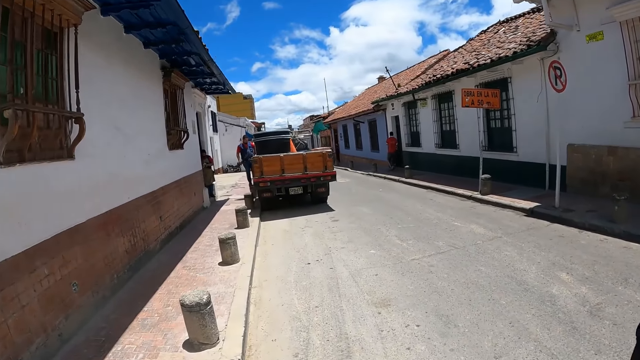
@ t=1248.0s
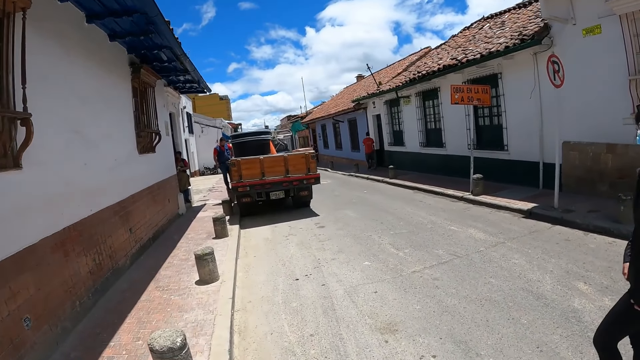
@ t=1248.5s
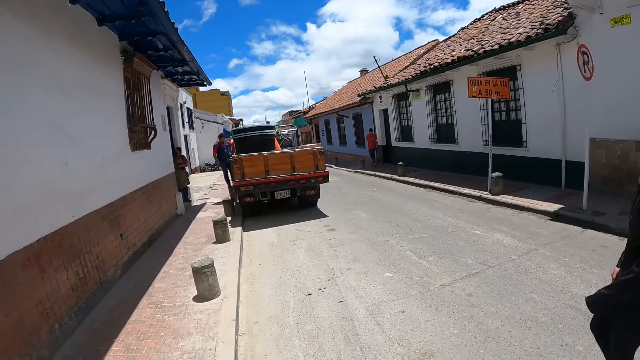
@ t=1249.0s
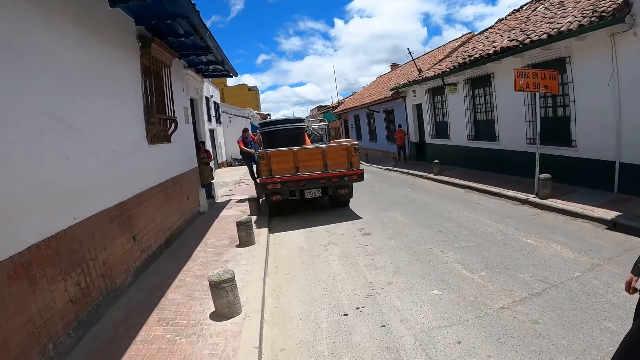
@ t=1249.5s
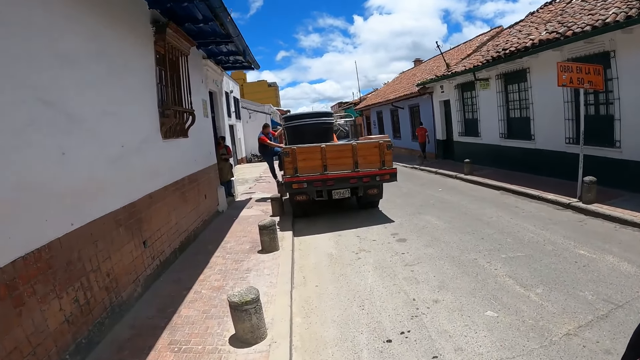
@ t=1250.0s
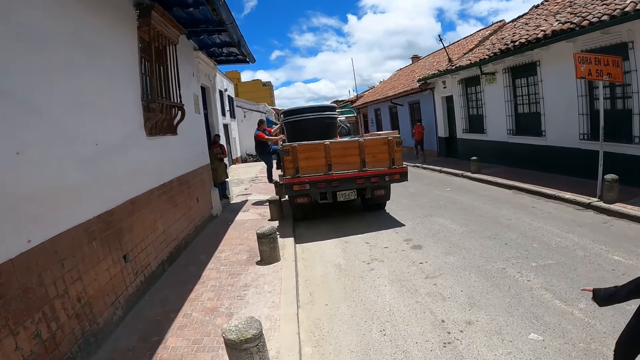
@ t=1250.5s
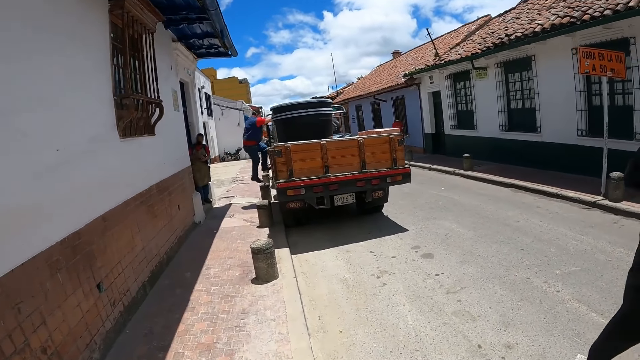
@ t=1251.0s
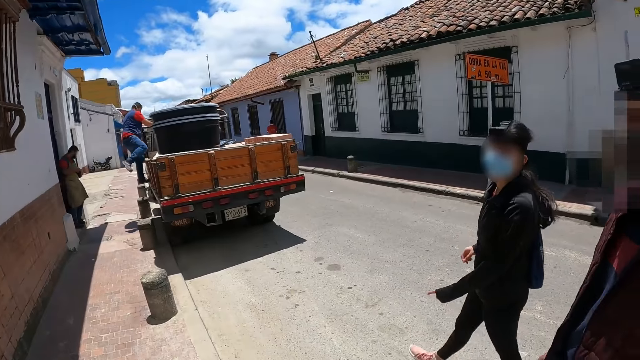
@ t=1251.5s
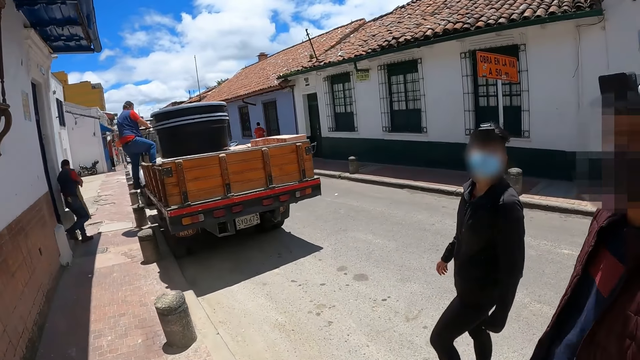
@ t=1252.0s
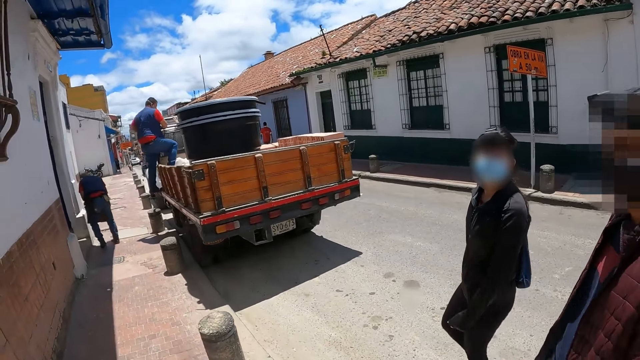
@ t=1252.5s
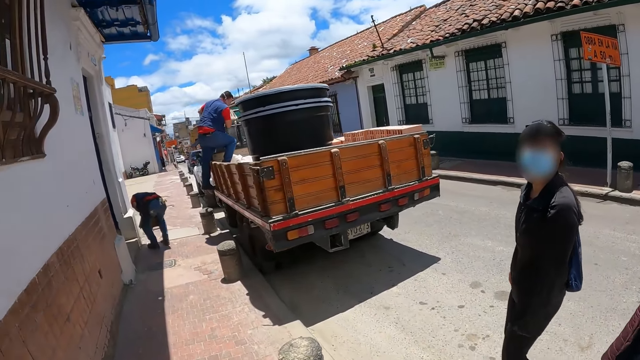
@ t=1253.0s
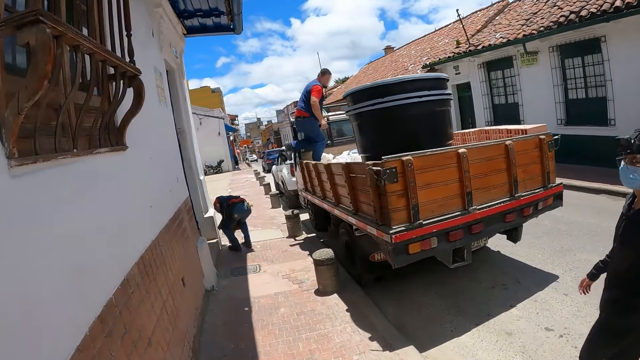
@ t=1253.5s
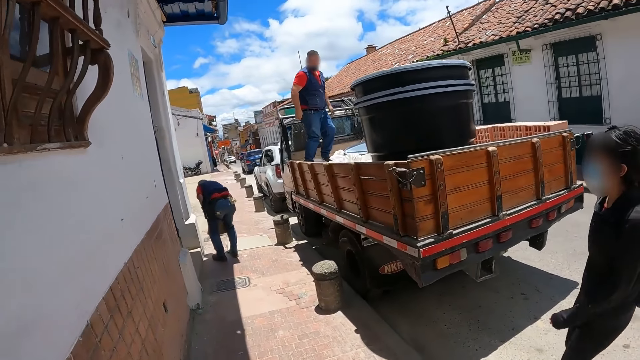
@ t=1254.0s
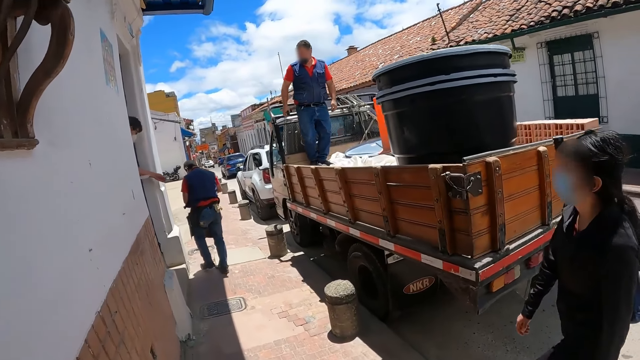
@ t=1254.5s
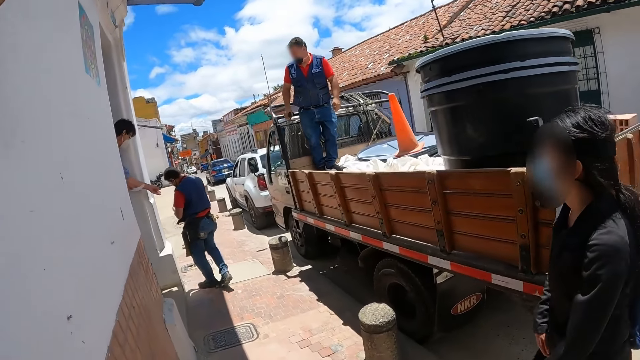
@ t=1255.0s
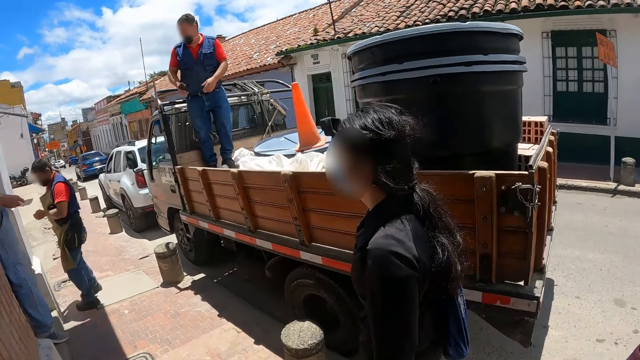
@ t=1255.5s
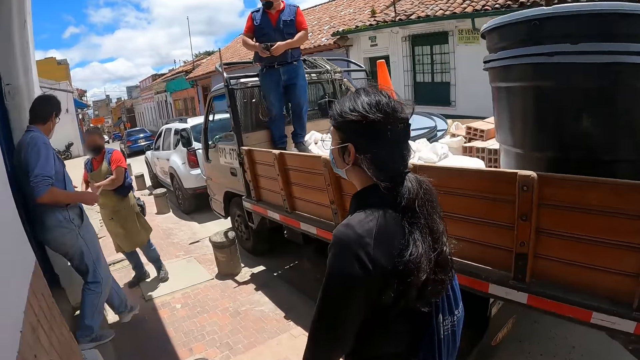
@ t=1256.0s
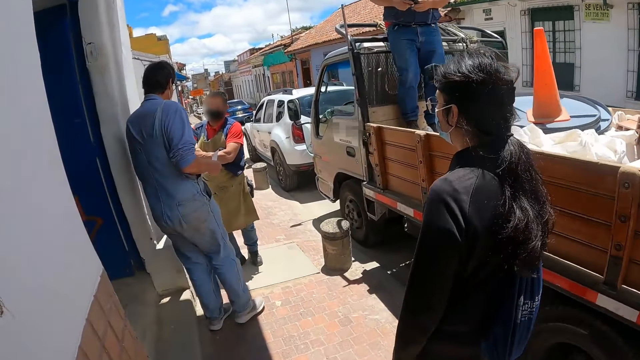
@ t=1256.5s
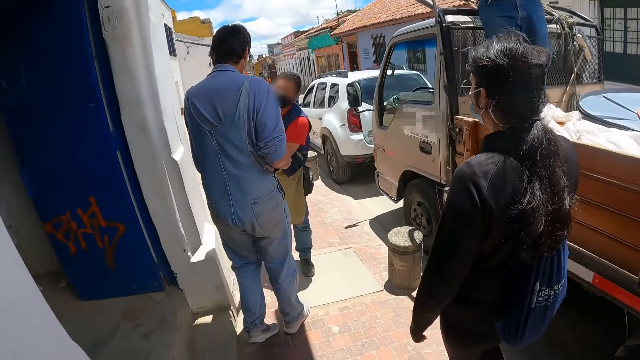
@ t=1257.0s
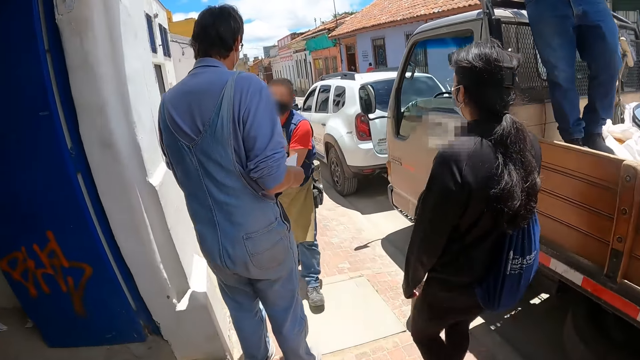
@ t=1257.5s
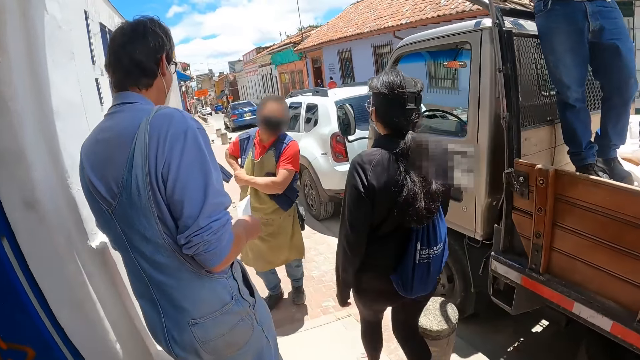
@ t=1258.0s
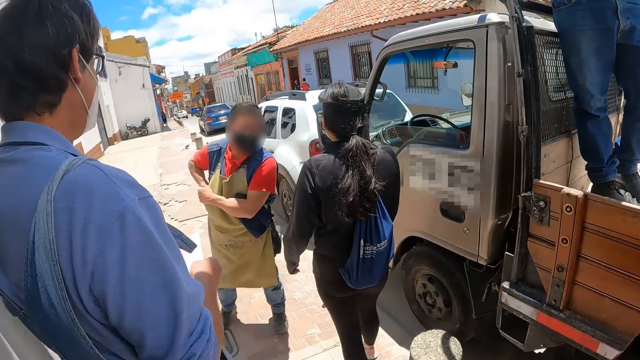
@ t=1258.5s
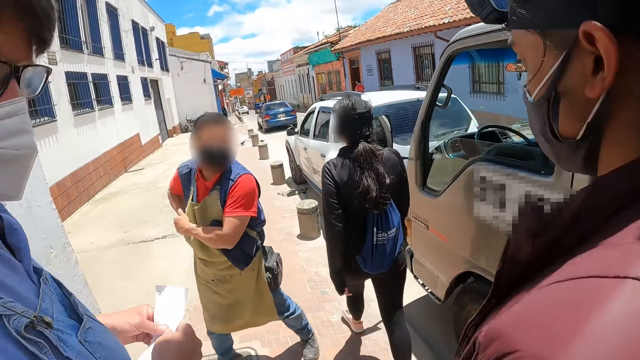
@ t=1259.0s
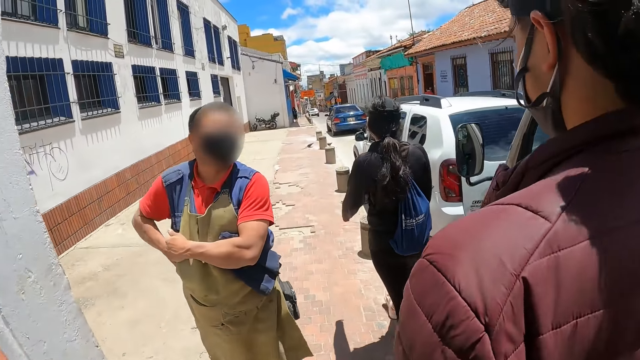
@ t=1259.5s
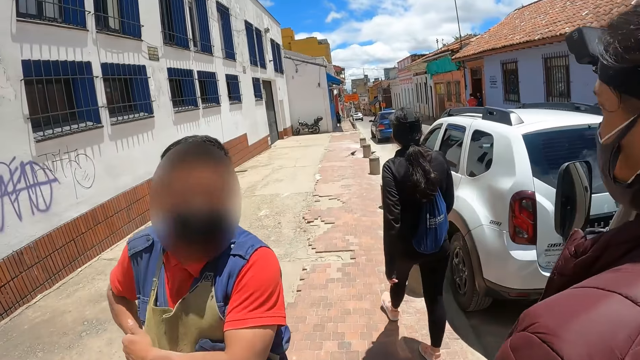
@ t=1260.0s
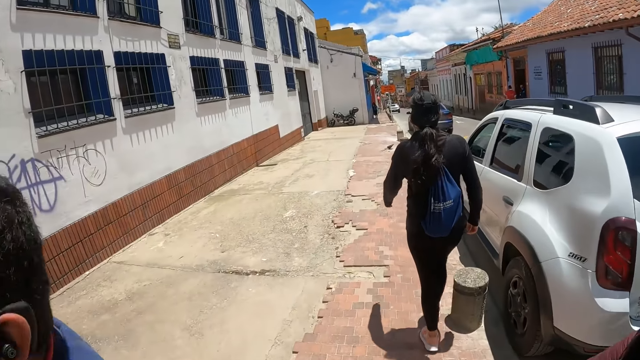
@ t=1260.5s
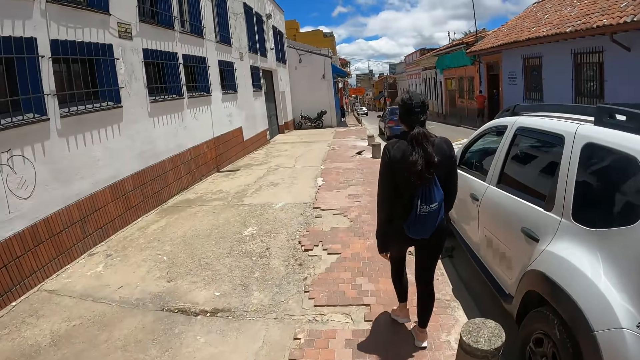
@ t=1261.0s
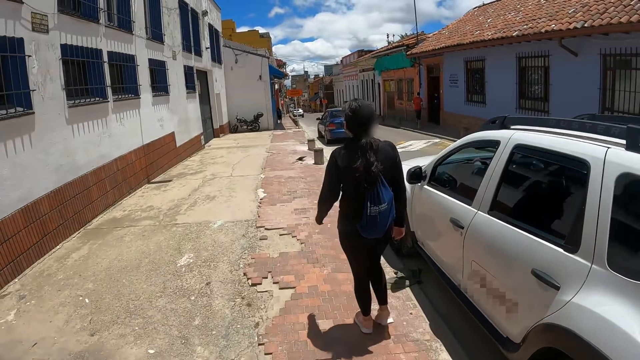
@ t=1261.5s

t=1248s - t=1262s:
The camera wearer walks around on the pavement.

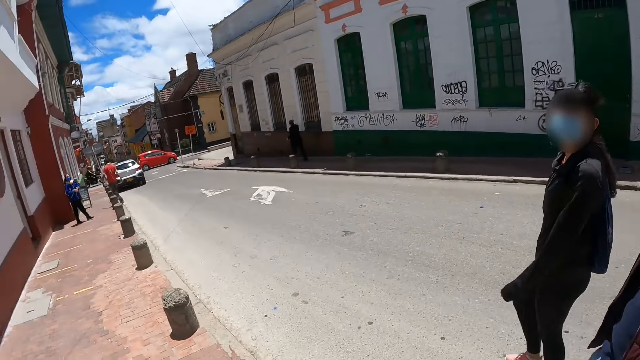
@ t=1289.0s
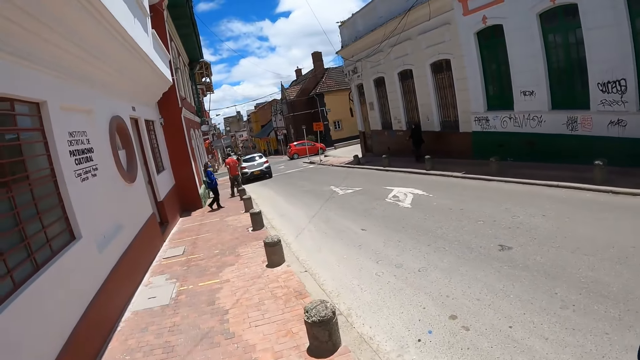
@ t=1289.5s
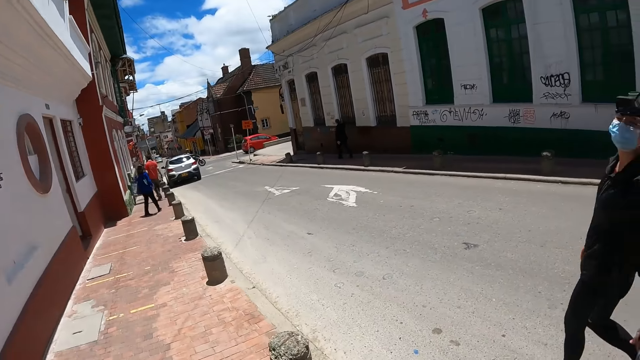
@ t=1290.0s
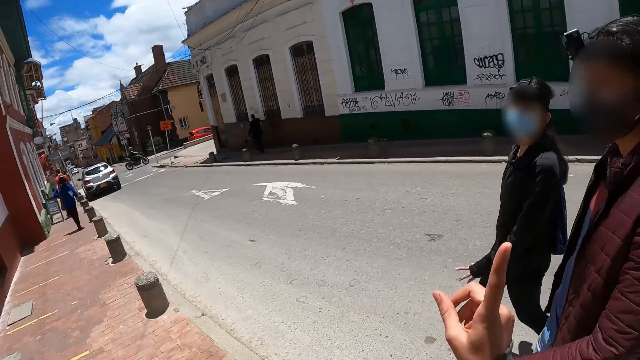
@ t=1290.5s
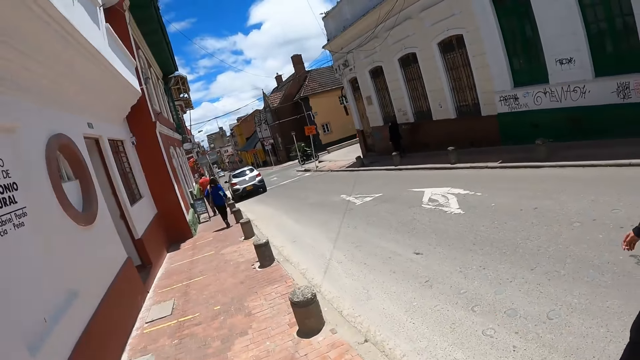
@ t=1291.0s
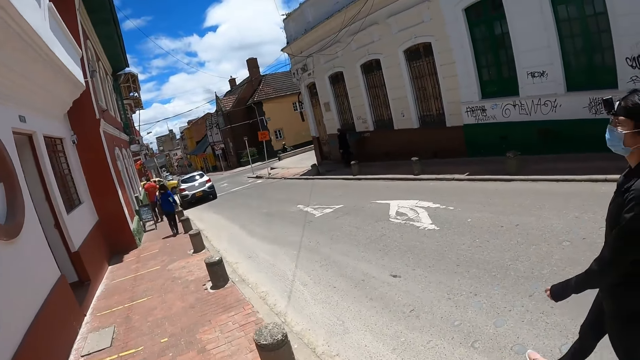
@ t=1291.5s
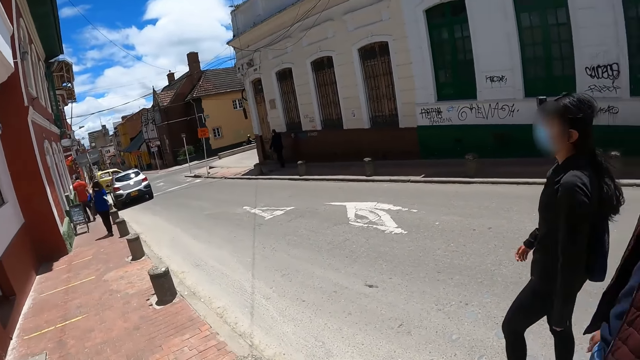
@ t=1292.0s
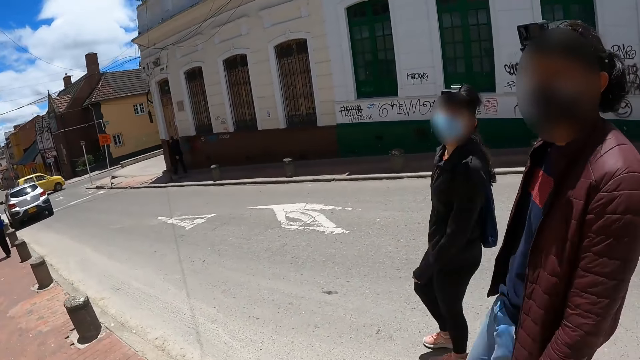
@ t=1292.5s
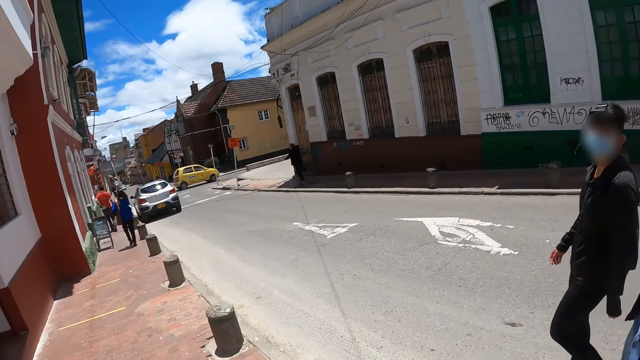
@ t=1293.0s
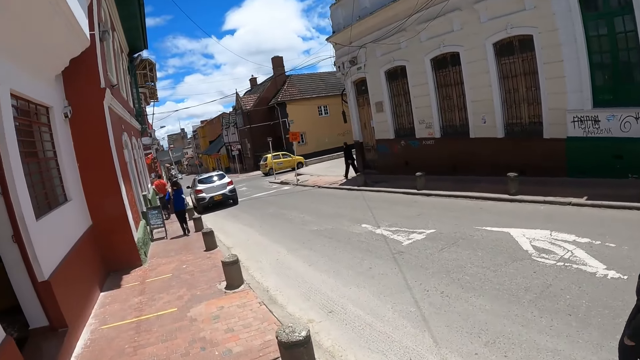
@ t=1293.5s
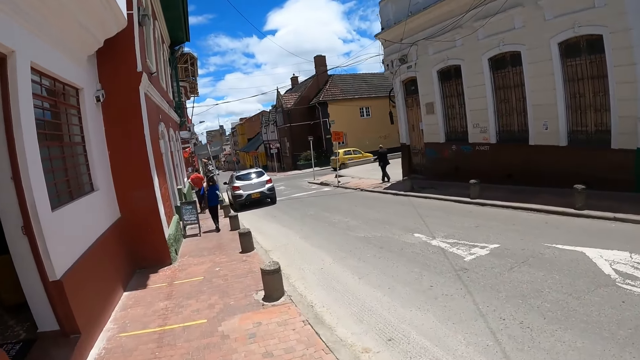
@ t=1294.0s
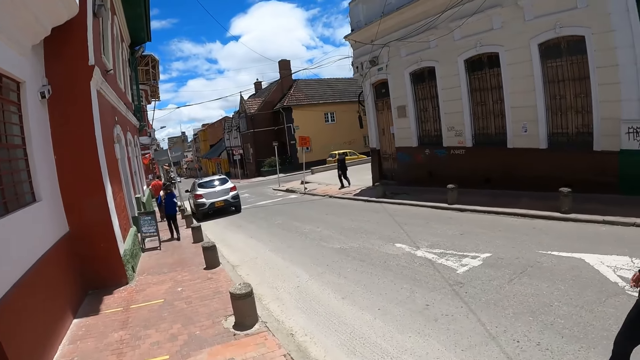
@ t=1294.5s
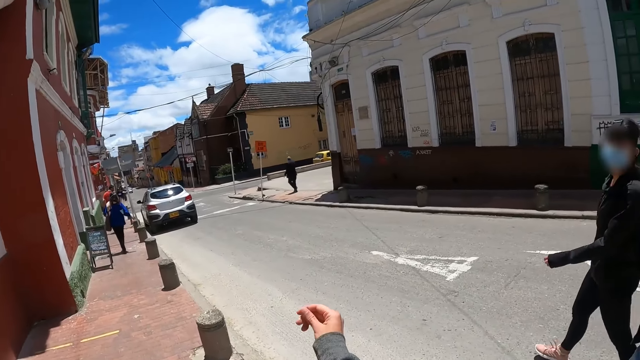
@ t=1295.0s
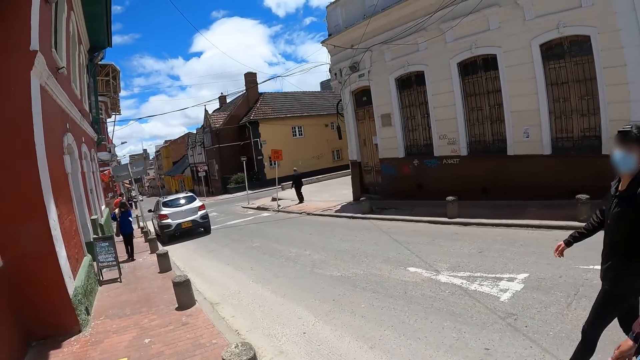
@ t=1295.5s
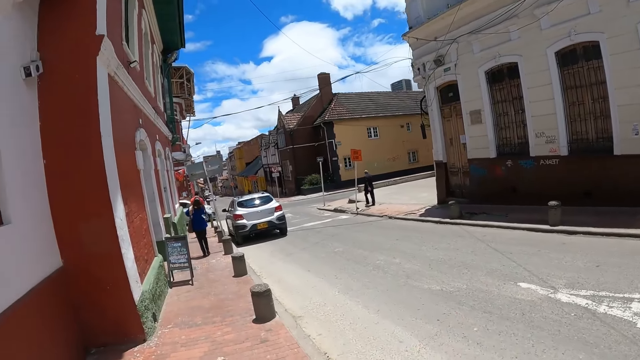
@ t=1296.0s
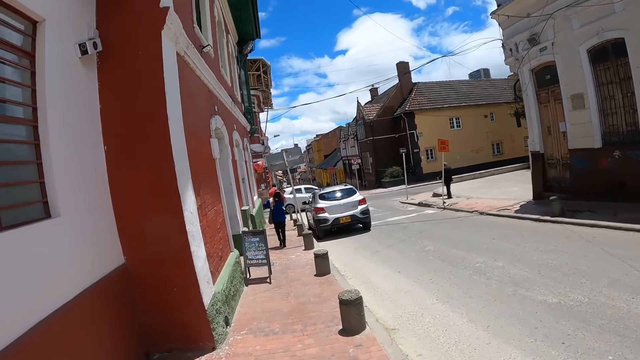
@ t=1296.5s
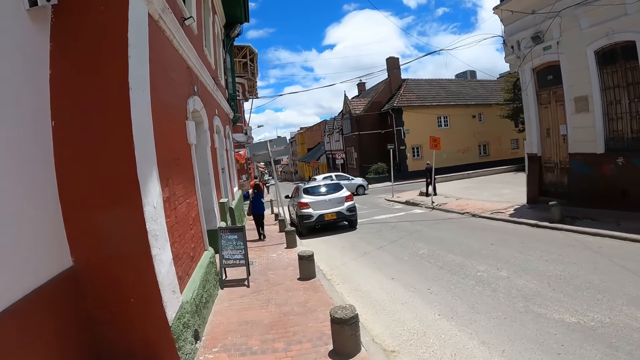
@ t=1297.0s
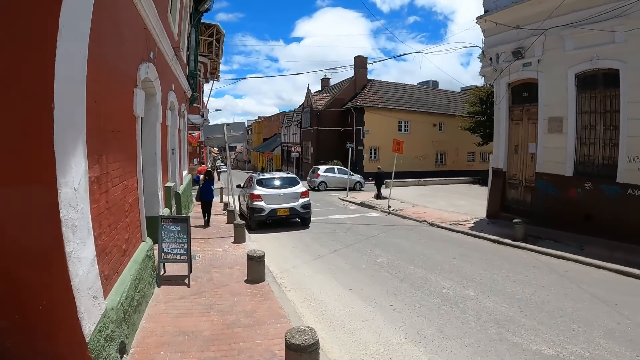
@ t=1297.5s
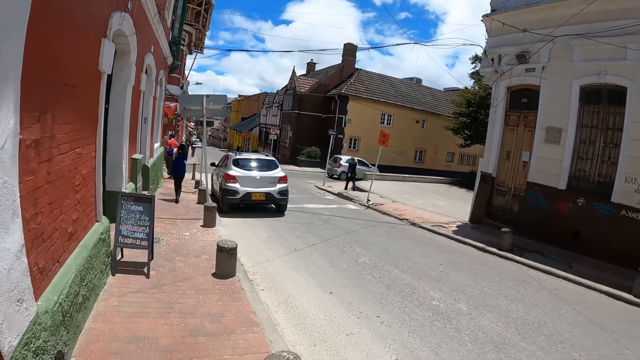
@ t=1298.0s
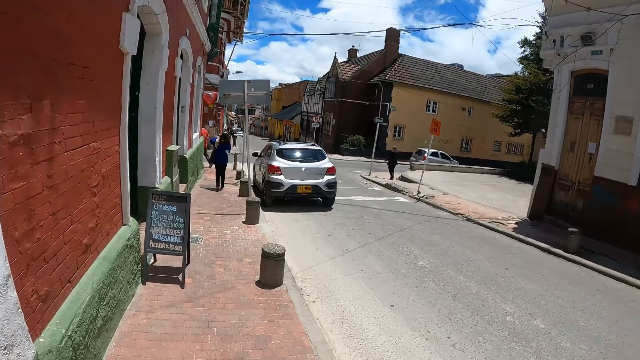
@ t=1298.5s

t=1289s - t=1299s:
The camera wearer talks to a person.
